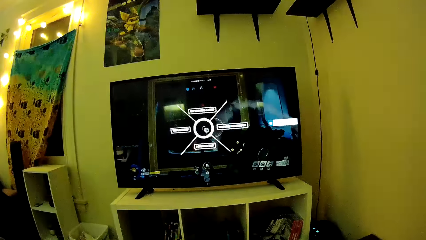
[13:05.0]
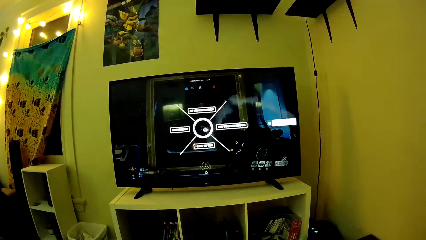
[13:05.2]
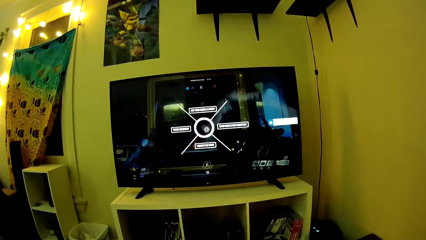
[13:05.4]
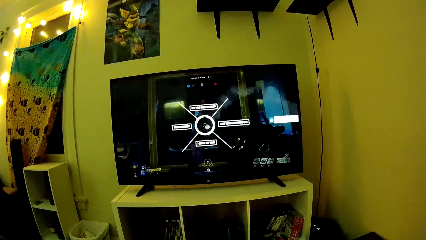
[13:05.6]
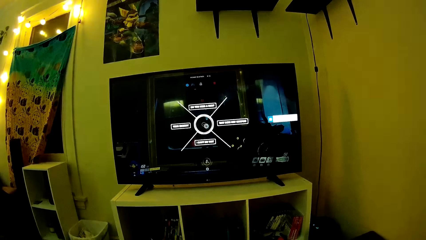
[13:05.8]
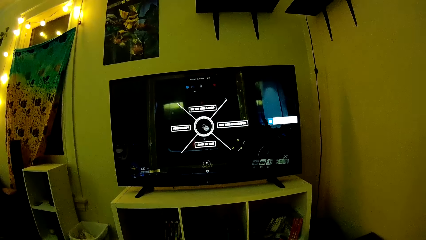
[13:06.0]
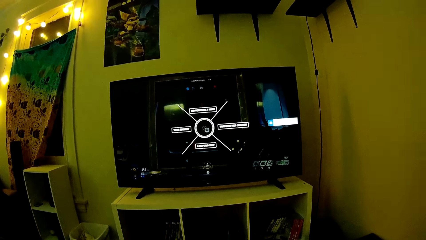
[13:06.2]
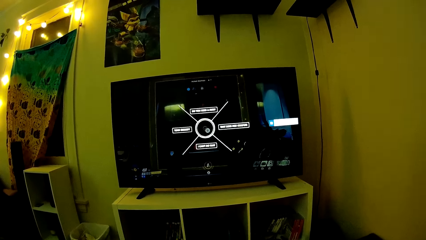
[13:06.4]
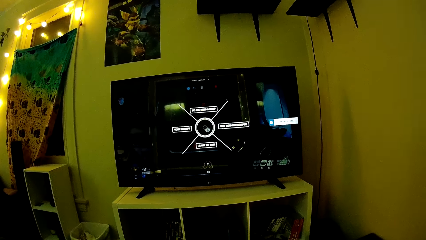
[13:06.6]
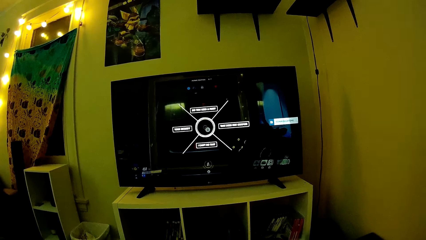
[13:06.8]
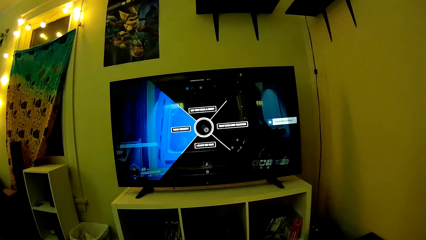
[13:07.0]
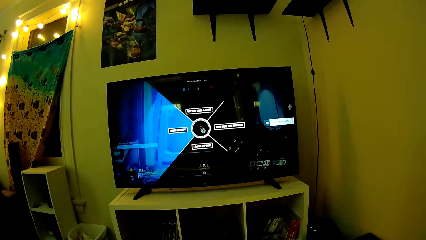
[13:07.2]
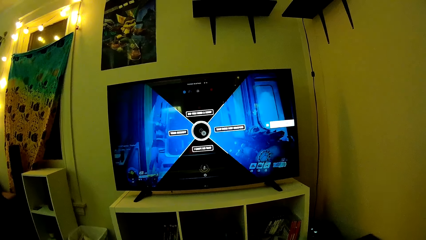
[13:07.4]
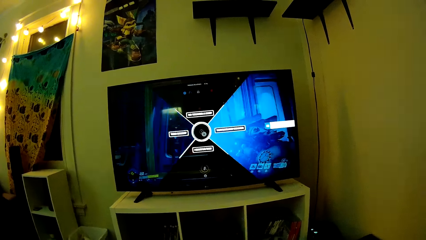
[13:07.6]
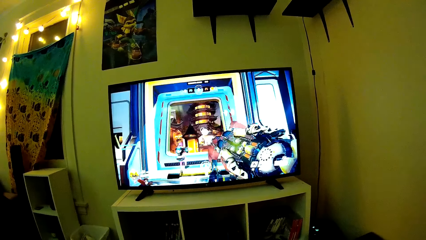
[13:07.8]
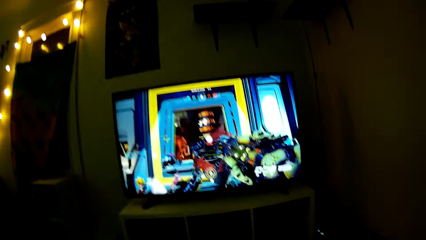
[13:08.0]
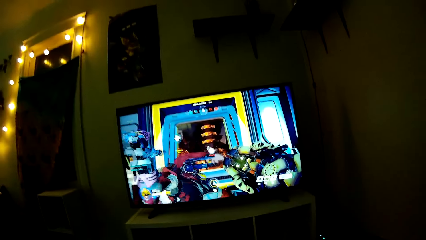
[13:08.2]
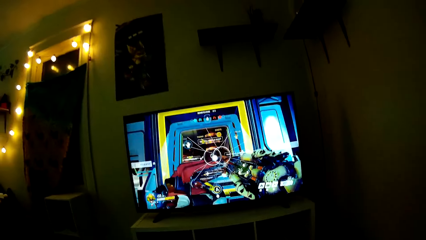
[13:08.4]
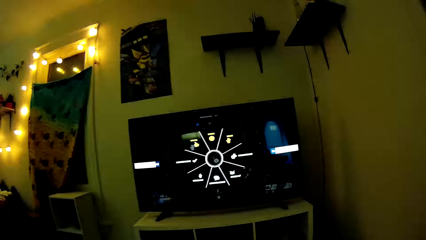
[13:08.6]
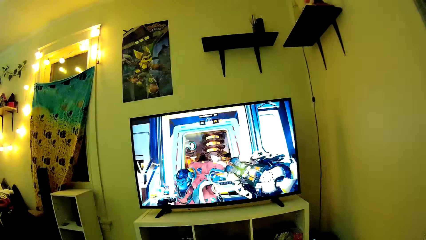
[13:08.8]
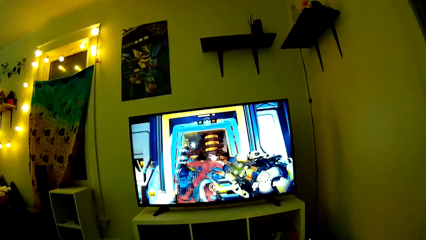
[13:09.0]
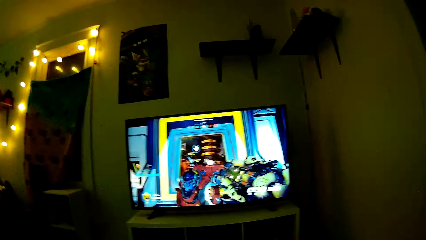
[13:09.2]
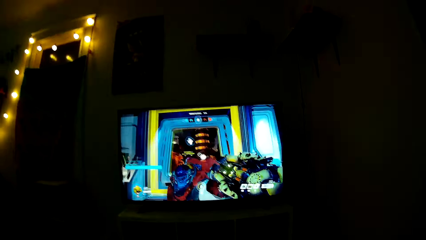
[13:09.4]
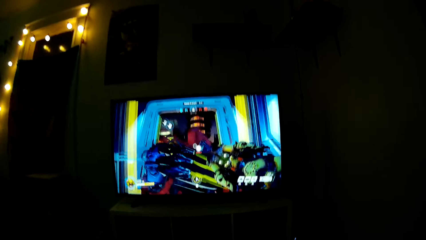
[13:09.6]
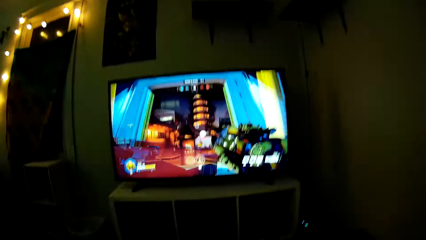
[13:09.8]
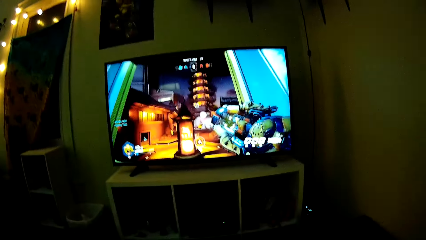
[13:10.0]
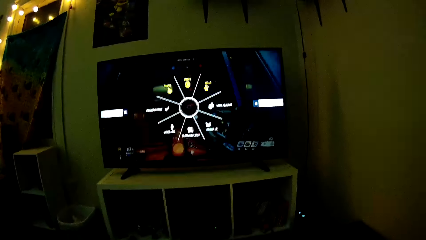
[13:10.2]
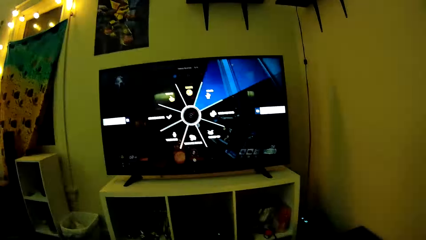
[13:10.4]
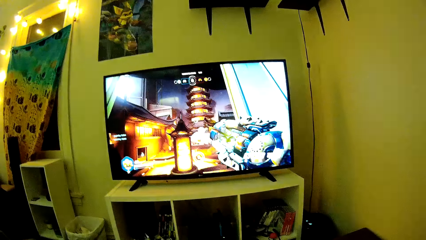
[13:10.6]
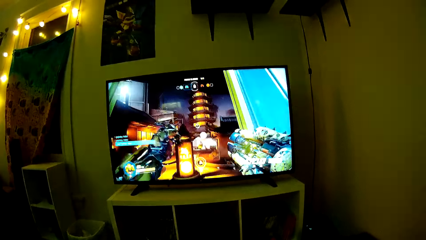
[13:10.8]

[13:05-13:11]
The camera wearer plays a PS game with a pad controller.

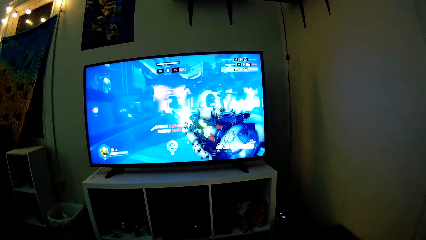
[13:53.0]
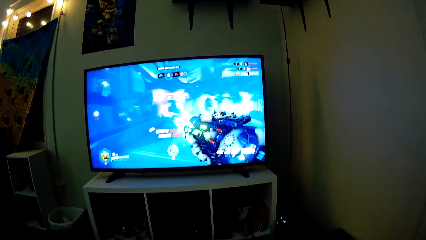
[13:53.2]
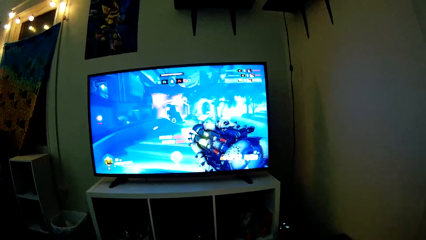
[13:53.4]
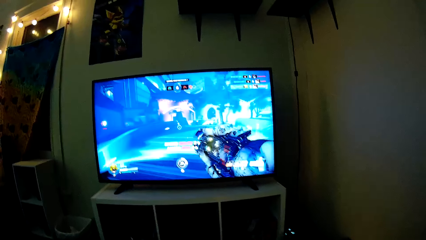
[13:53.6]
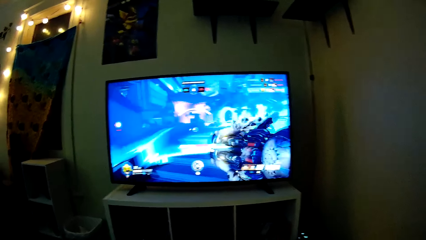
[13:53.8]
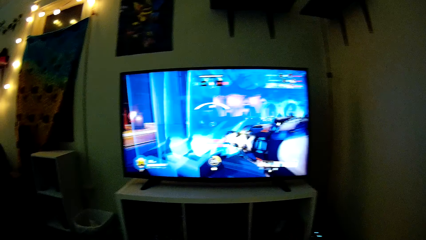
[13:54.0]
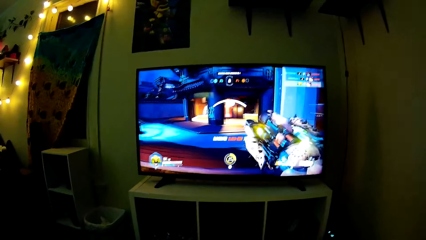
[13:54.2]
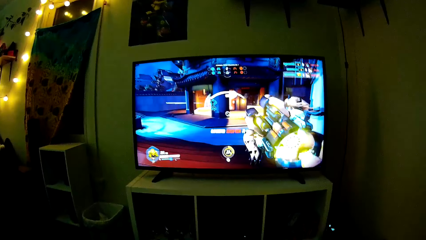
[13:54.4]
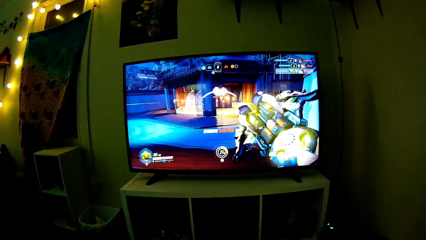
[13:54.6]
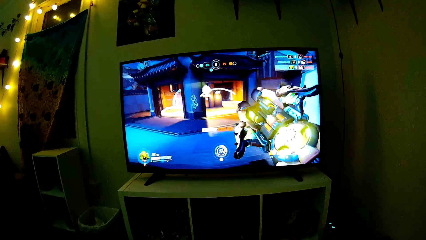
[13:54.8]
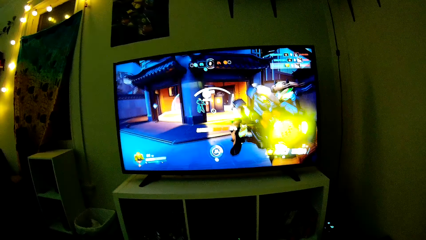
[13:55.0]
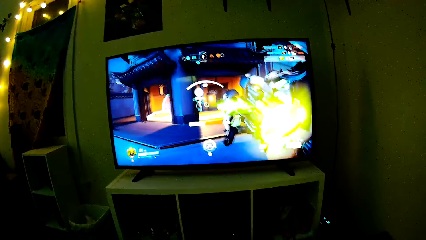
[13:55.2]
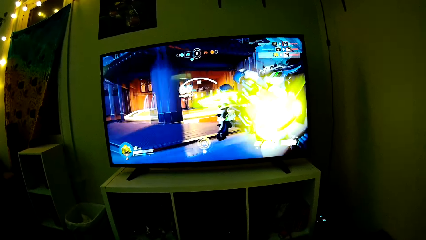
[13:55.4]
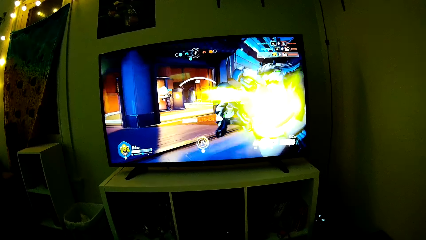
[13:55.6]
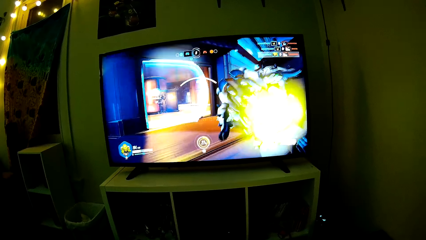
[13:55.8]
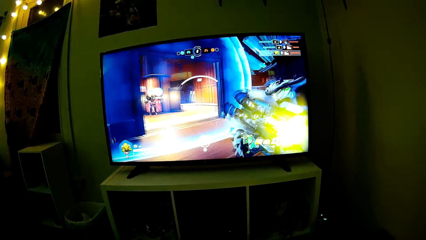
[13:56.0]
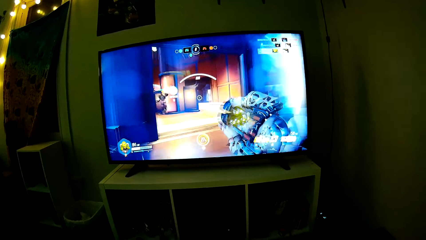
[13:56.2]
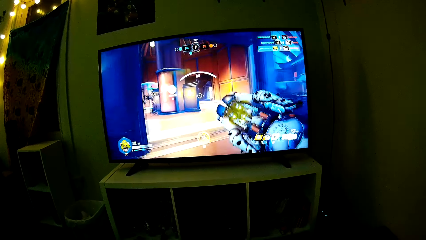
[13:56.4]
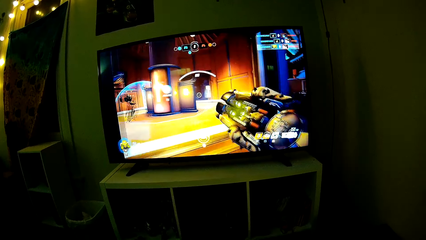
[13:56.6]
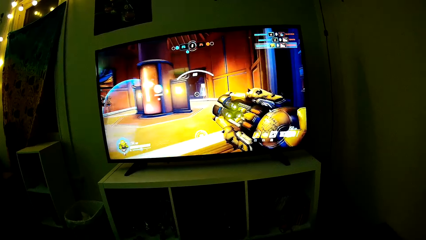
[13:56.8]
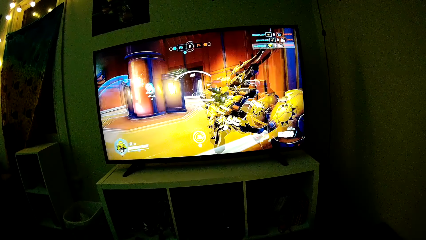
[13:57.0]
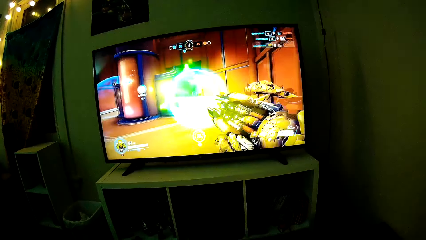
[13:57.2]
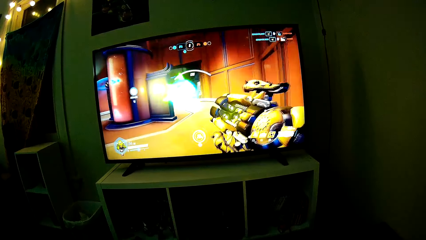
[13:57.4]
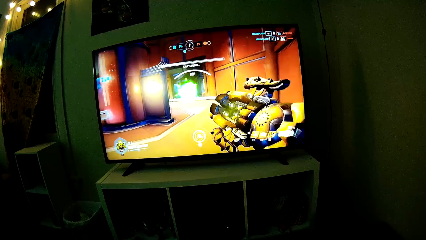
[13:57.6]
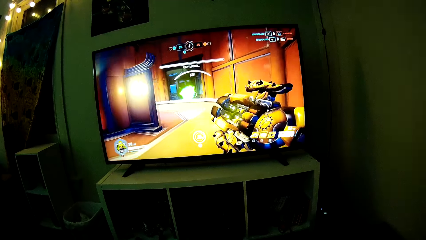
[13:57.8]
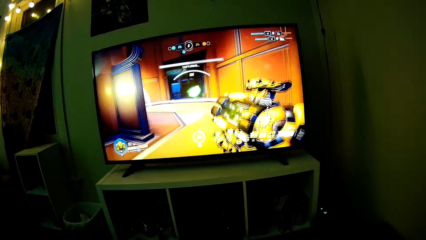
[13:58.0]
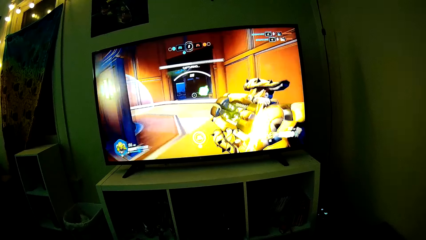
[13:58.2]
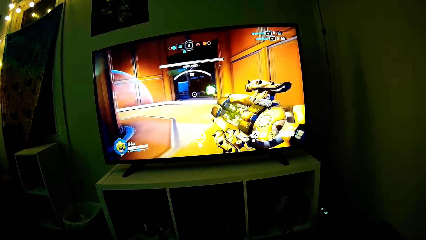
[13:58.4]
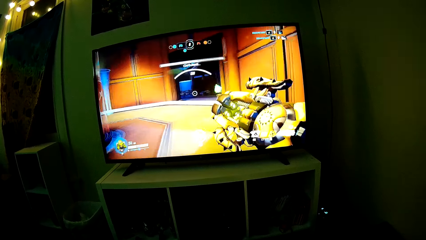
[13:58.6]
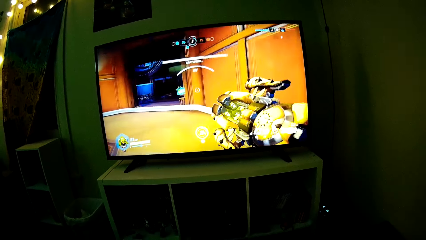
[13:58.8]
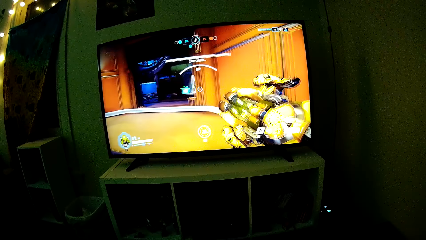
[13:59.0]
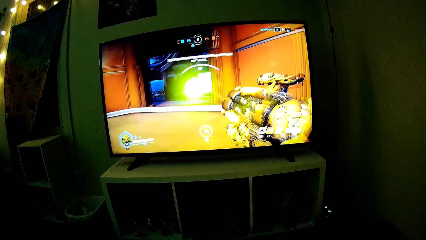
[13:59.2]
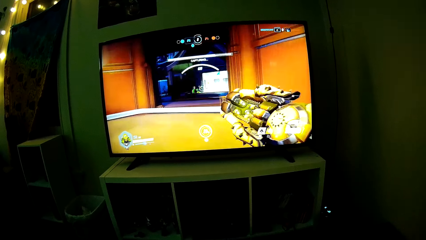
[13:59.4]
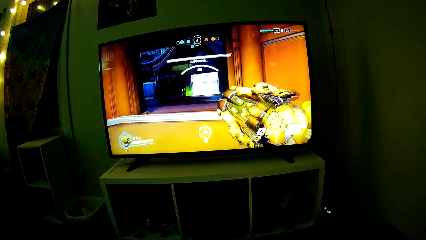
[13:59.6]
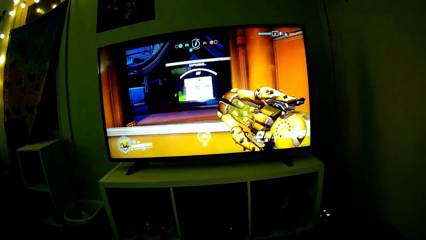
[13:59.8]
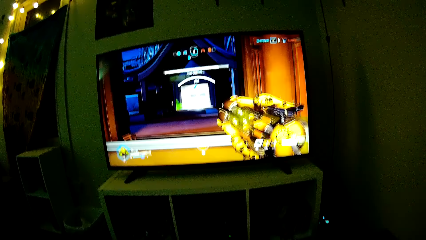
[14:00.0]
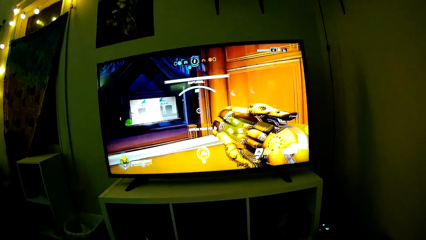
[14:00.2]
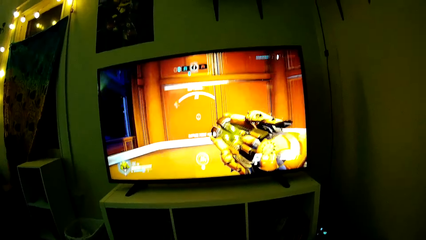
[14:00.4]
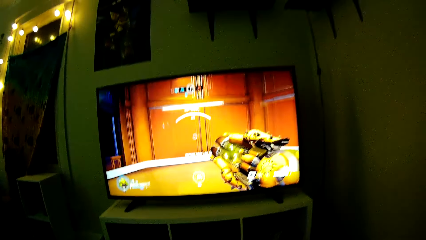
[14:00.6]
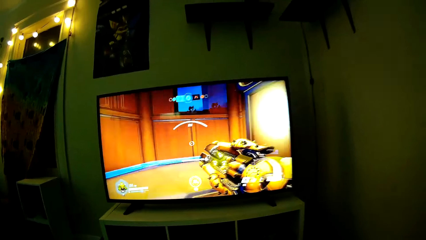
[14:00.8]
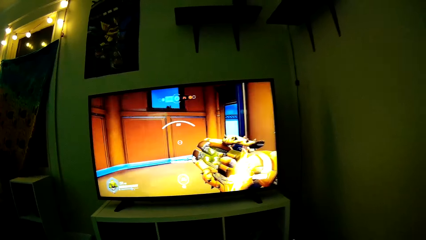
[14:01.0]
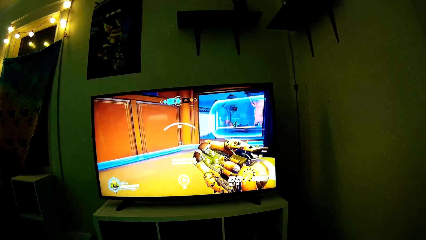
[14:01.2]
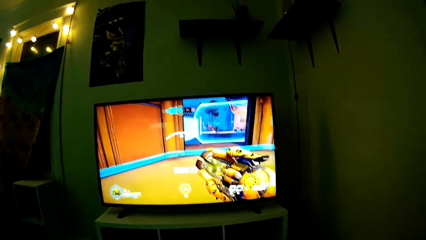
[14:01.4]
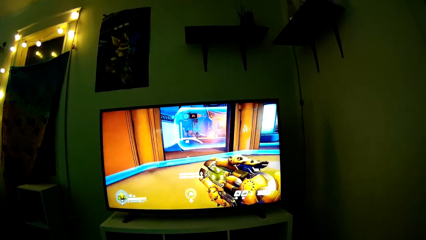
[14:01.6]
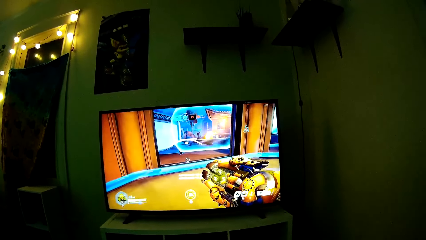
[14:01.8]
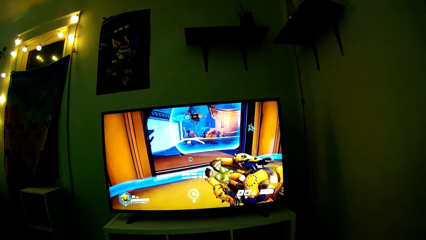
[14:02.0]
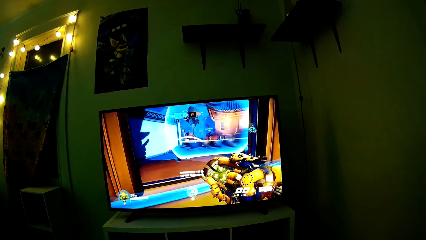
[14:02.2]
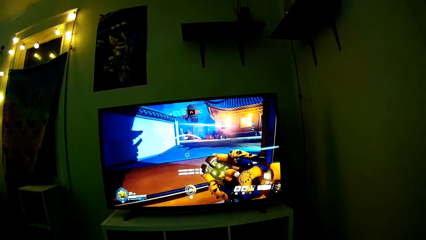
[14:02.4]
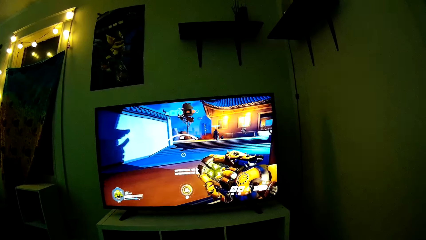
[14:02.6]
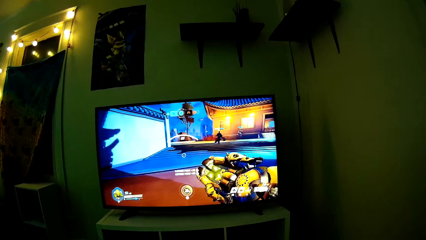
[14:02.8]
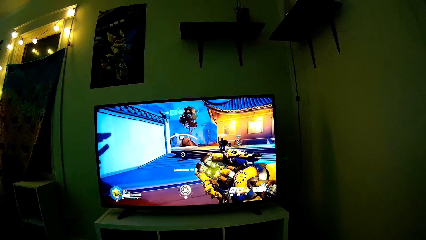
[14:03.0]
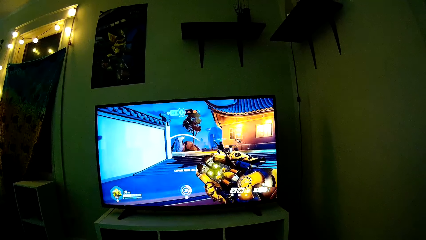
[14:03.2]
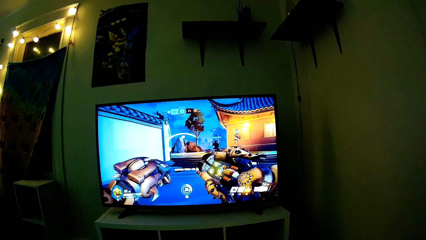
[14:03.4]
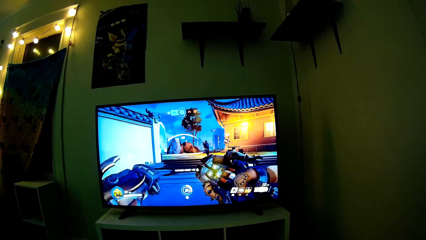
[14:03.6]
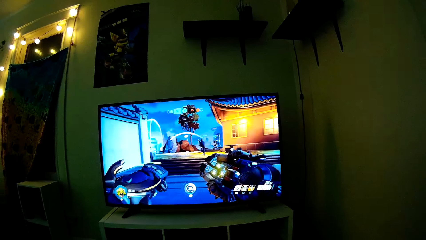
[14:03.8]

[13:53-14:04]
The camera wearer plays a video game on a television set. They converse with a man.
